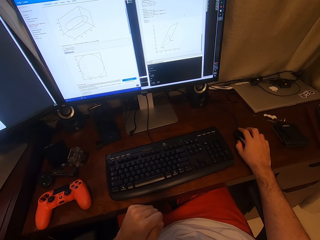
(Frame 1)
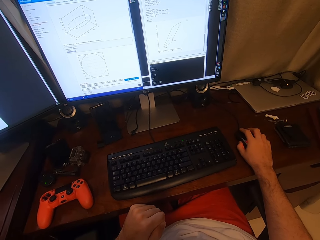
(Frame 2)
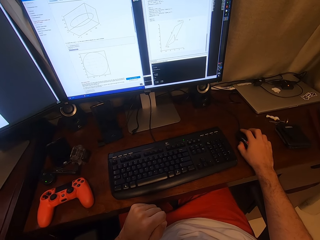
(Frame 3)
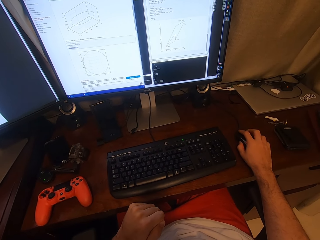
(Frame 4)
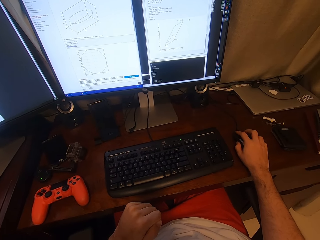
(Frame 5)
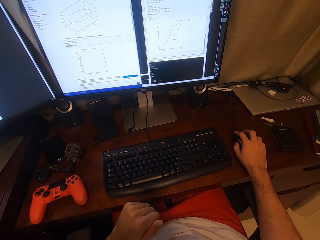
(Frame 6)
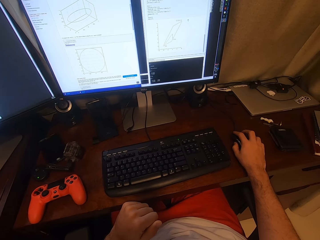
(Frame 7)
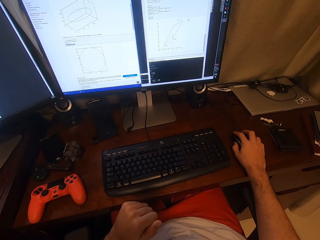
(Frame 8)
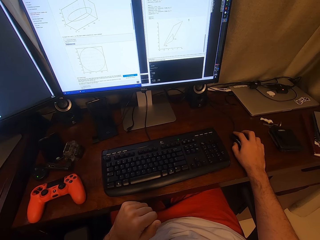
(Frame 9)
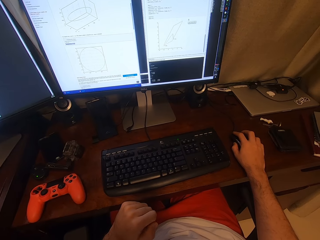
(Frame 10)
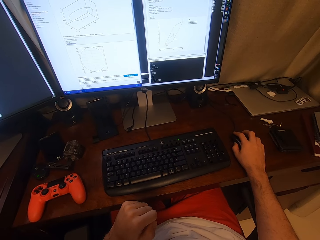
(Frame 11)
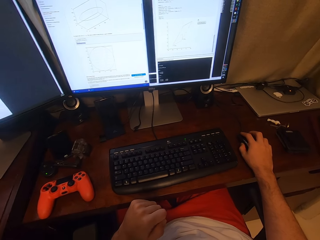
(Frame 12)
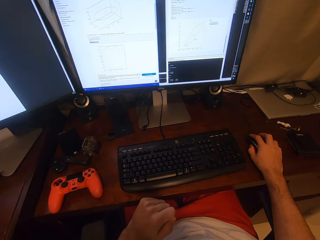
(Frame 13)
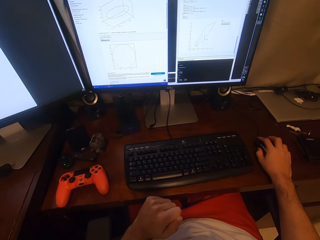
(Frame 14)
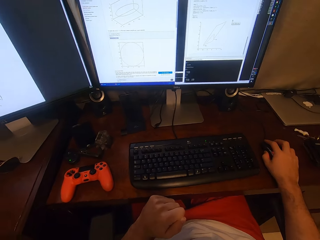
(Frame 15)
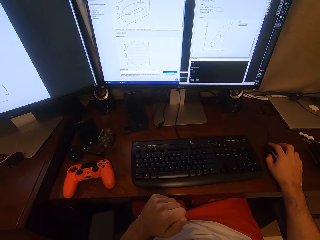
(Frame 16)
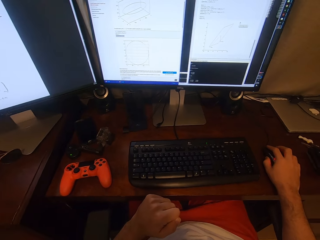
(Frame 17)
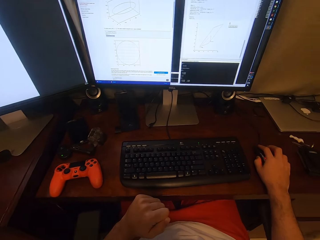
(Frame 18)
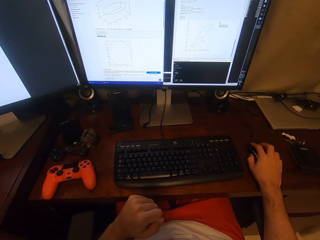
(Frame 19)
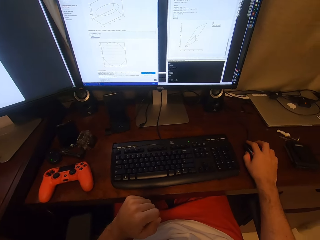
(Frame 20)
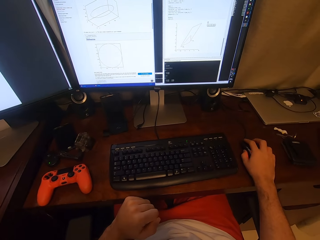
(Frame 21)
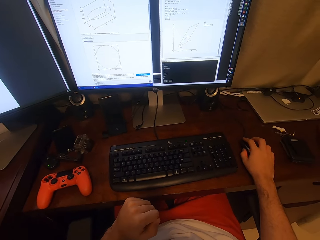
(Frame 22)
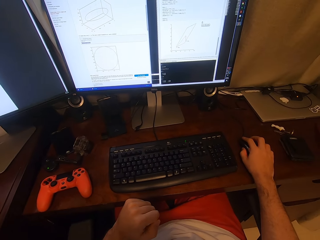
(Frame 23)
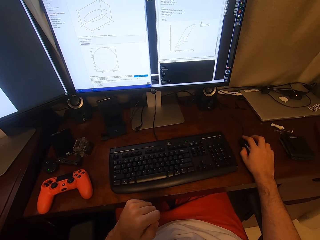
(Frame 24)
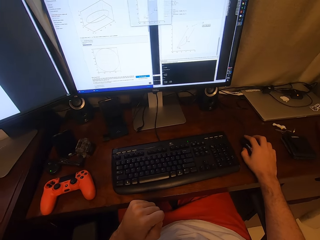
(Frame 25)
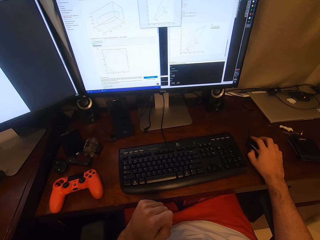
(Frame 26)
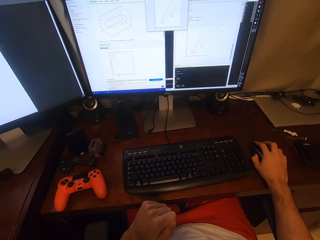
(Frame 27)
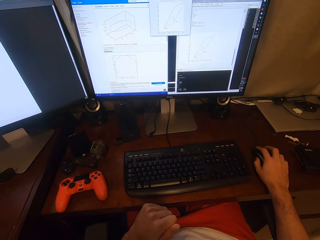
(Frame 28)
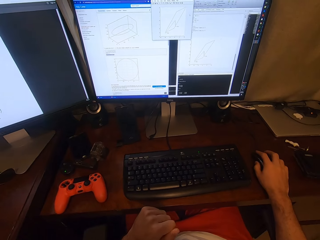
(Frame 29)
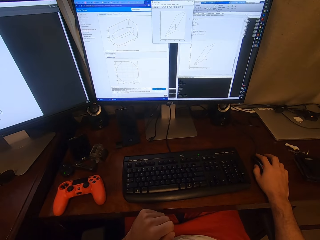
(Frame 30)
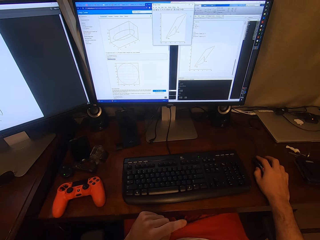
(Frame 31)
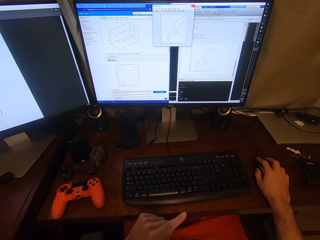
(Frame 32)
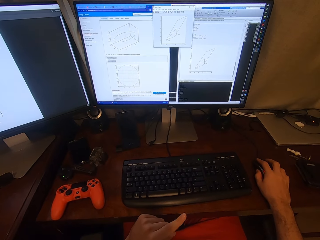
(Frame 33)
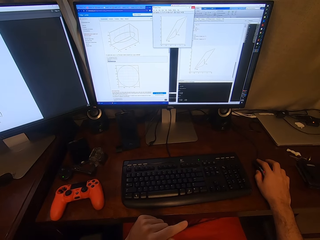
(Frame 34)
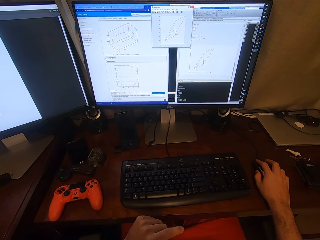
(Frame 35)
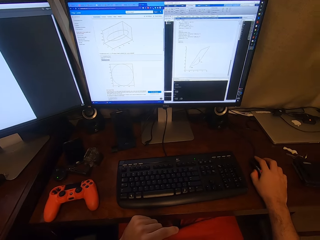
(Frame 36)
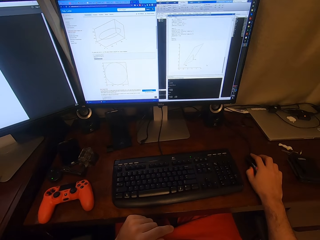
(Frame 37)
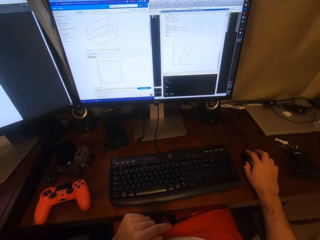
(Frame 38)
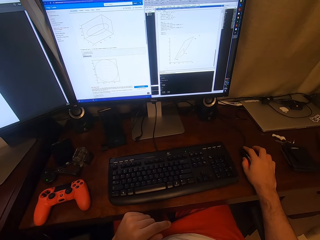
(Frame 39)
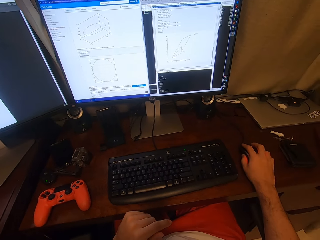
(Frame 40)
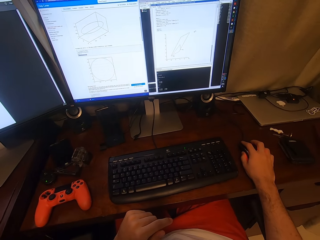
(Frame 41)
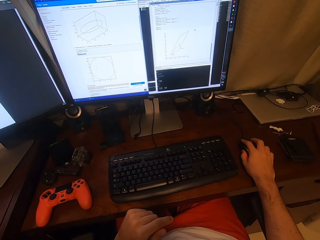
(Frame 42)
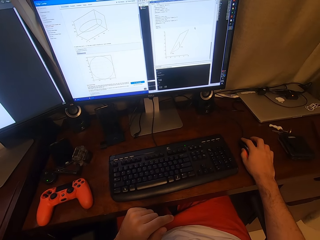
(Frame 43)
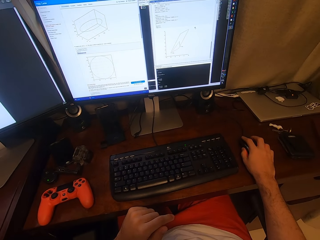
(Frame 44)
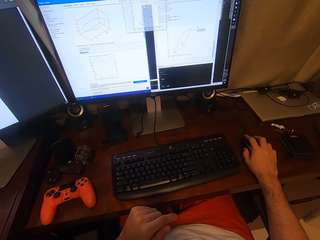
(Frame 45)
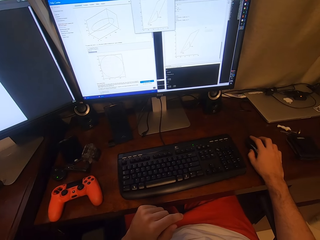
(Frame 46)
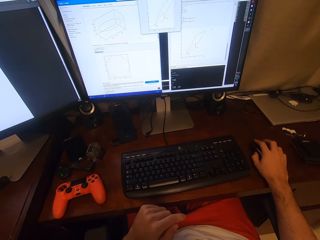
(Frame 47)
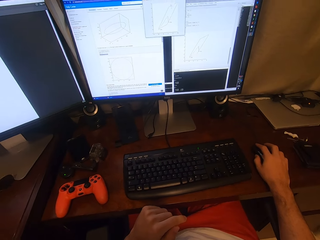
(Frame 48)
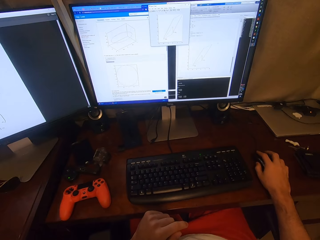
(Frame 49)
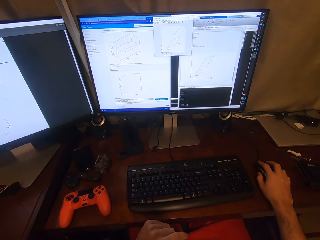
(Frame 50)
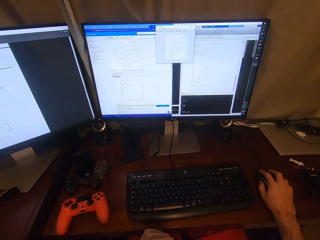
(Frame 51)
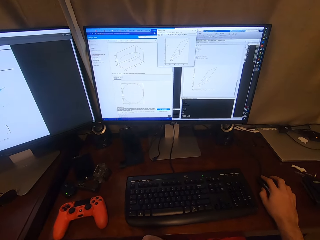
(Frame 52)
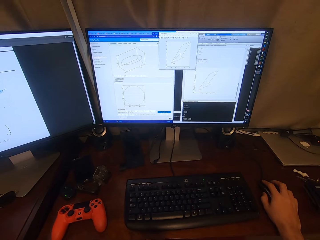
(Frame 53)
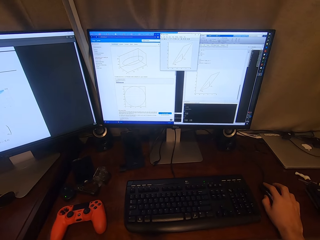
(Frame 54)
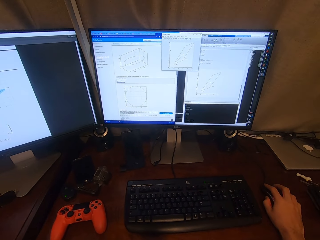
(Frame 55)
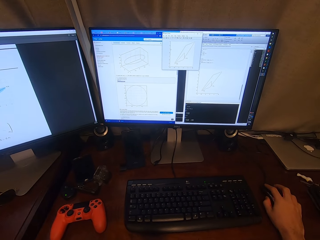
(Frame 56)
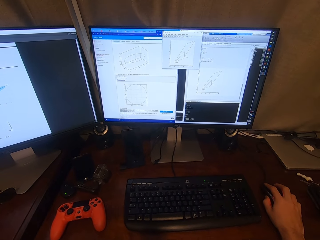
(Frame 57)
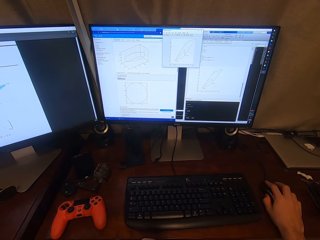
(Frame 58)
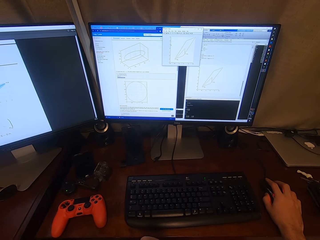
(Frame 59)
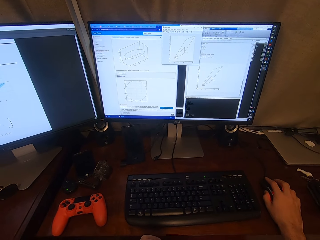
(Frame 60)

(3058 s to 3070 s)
The camera wearer clicks on the mouse. They click on the mouse repeatedly.

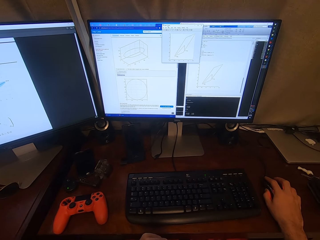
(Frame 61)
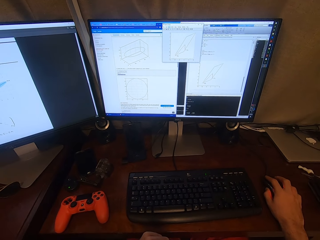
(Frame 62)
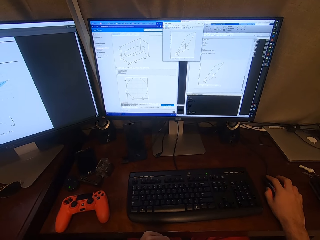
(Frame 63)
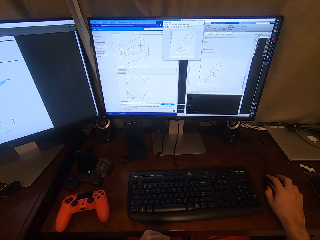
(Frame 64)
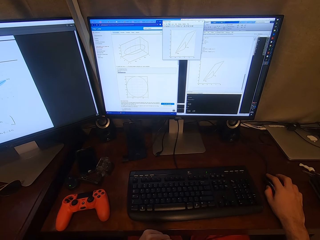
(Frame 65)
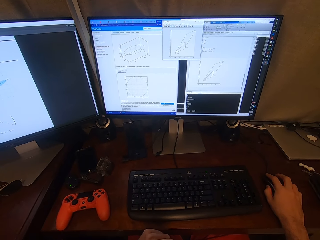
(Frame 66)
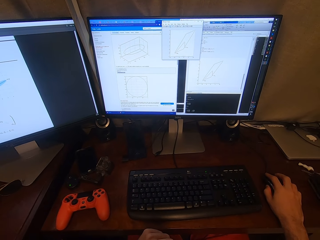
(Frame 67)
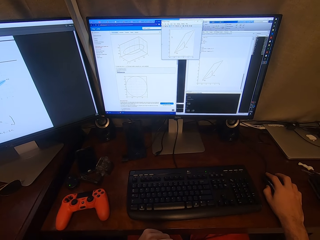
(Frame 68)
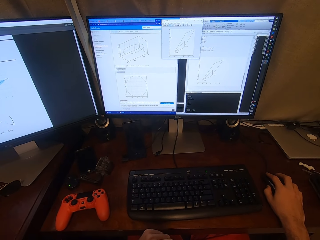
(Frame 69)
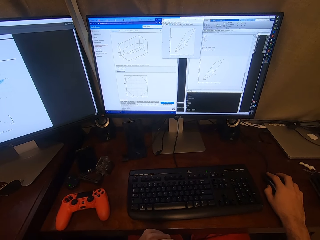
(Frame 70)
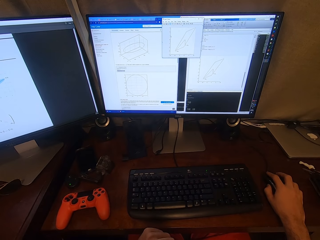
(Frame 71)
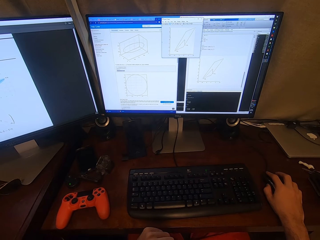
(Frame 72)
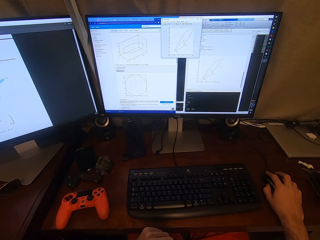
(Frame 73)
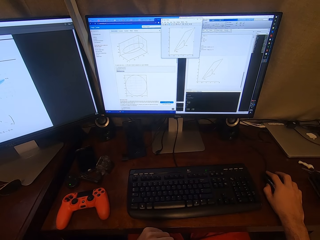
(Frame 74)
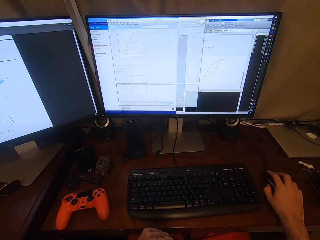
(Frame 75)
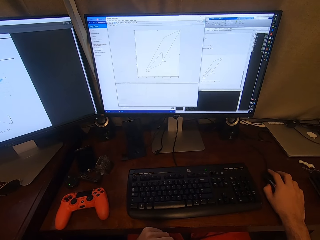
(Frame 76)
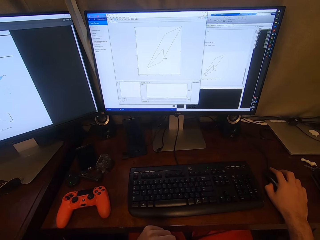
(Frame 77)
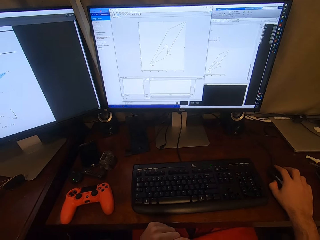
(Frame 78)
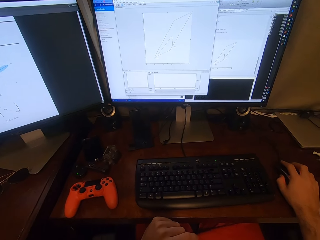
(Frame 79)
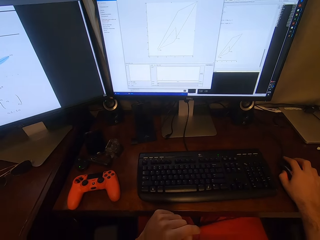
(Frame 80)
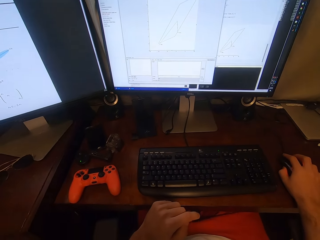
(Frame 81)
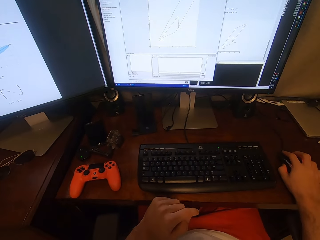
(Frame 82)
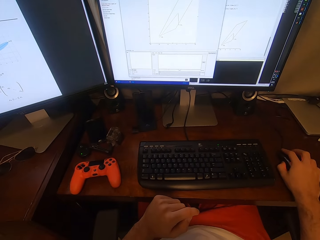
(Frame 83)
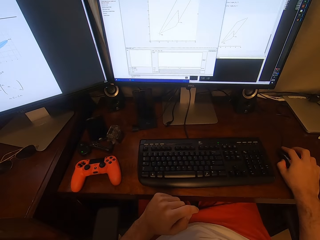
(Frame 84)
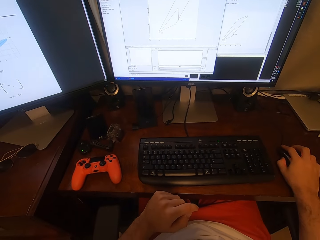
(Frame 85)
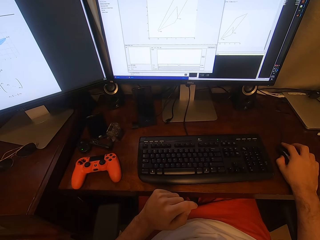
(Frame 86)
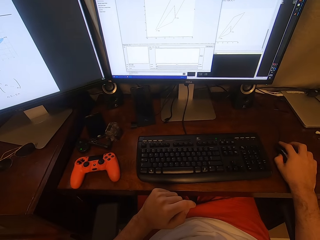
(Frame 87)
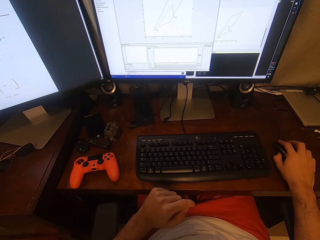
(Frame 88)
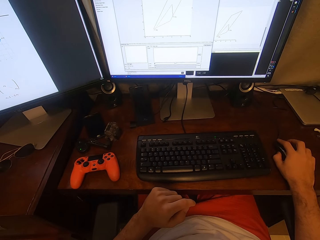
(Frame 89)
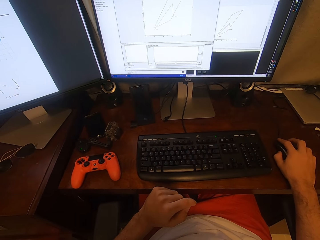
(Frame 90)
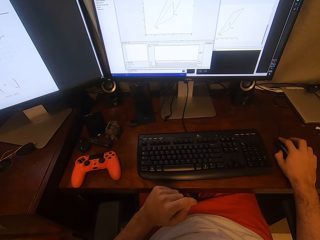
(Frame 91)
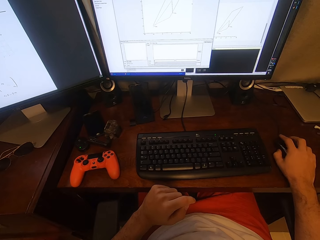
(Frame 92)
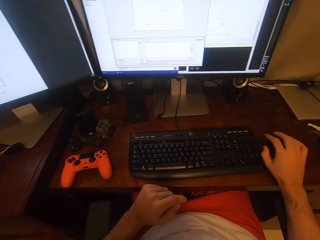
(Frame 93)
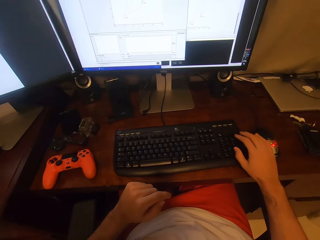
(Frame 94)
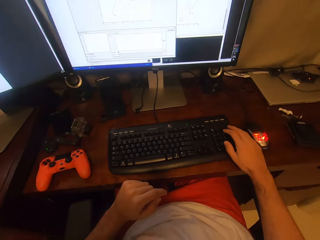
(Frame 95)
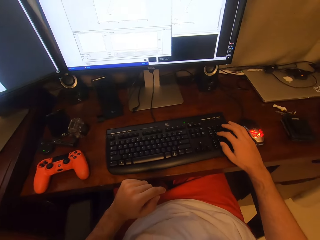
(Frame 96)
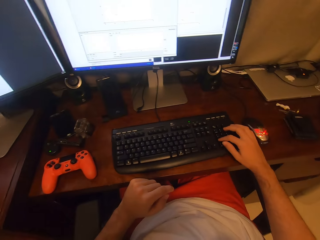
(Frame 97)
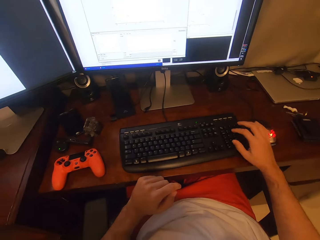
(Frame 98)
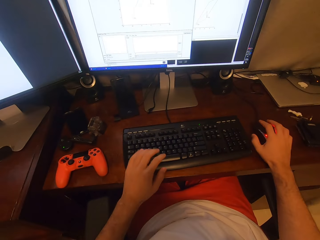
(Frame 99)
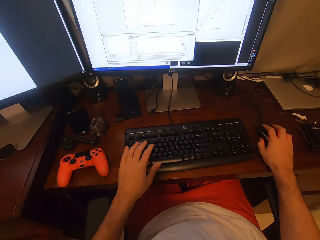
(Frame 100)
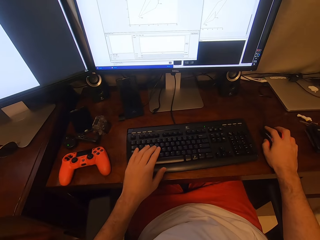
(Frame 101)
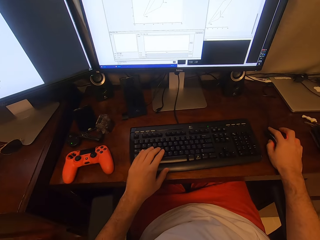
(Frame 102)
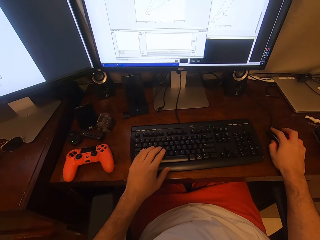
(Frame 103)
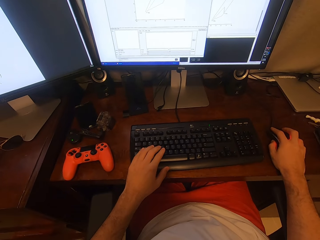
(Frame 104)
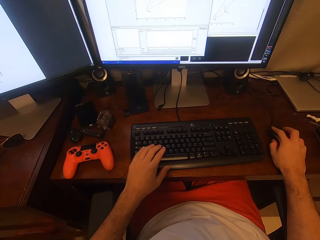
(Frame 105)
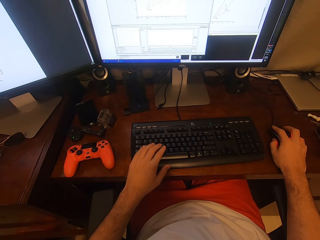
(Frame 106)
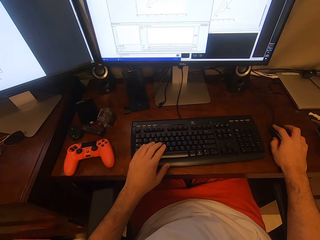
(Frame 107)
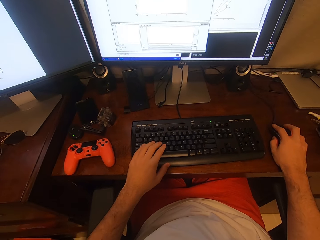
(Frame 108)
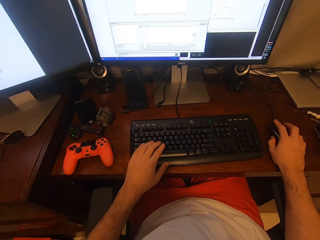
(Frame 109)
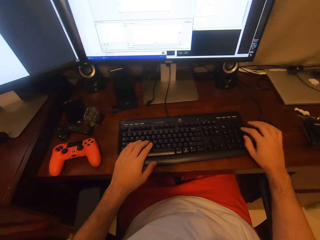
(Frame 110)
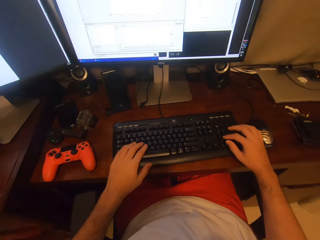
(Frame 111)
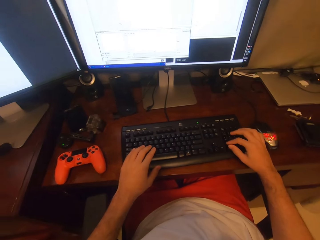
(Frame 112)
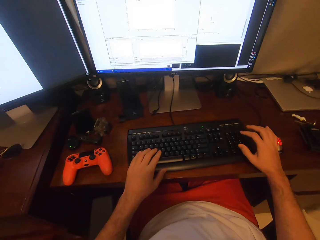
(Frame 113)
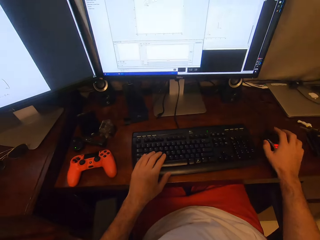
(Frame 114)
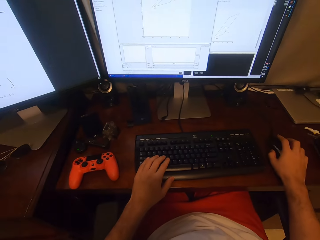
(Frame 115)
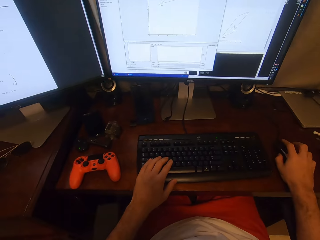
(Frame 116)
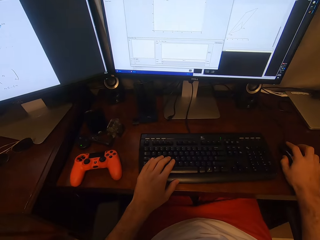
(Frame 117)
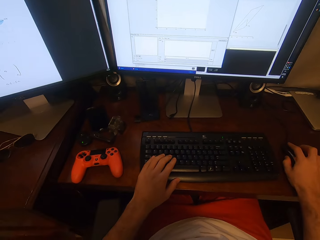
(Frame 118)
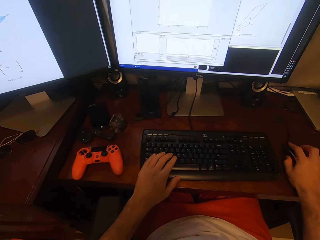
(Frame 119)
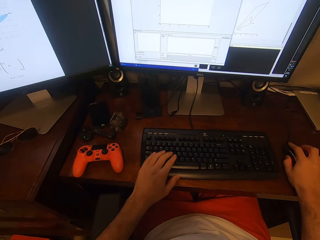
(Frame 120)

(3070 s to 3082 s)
The camera wearer clicks on the mouse. They click on the mouse again. They press the keyboard. They press the keyboard again.
